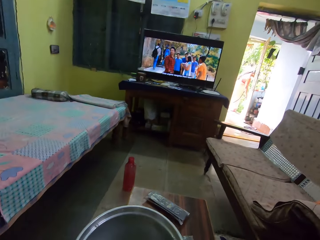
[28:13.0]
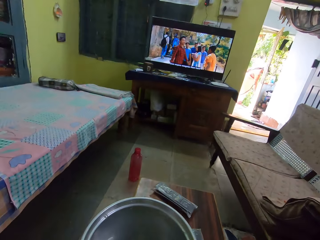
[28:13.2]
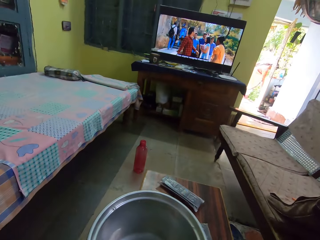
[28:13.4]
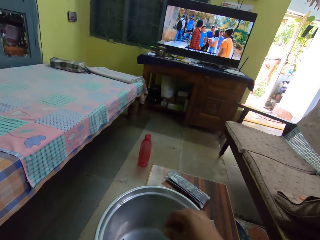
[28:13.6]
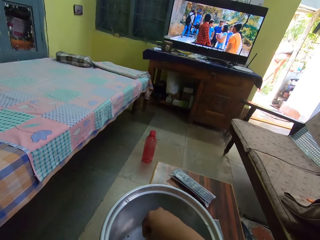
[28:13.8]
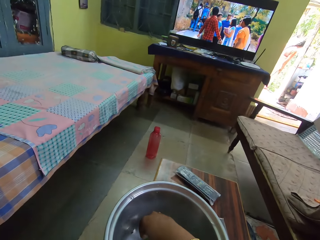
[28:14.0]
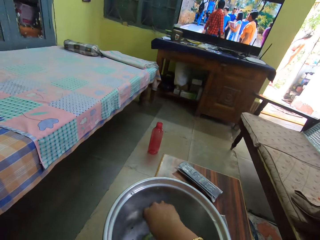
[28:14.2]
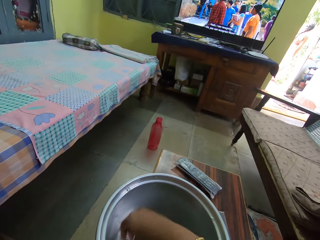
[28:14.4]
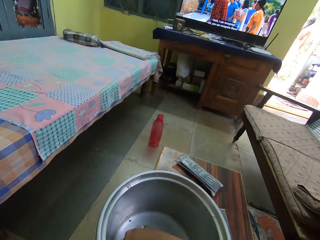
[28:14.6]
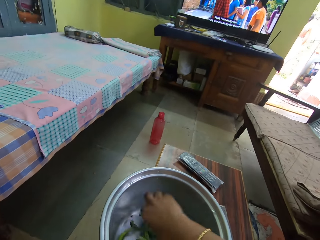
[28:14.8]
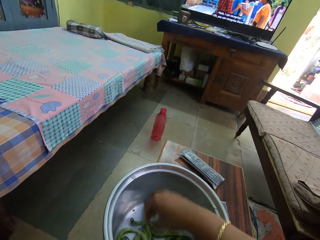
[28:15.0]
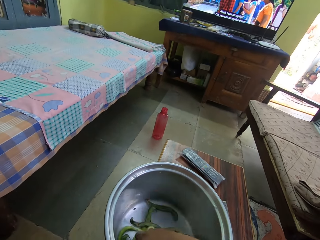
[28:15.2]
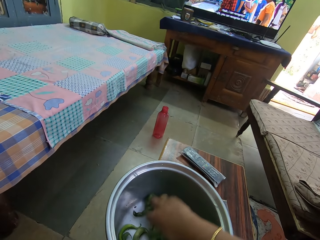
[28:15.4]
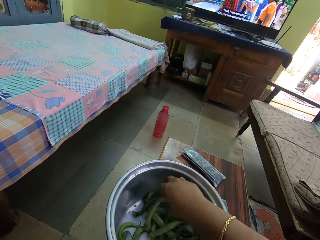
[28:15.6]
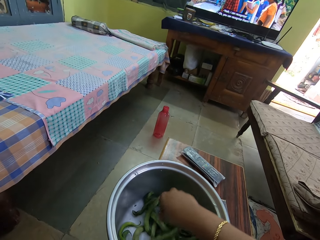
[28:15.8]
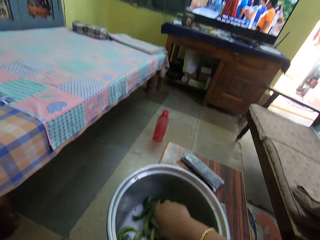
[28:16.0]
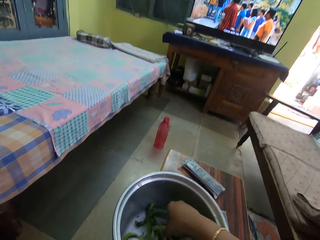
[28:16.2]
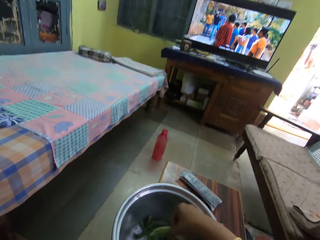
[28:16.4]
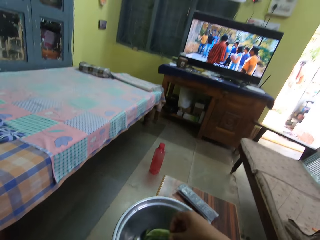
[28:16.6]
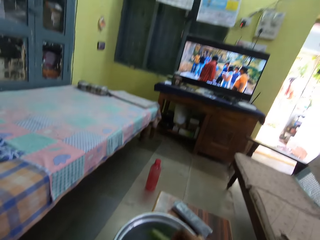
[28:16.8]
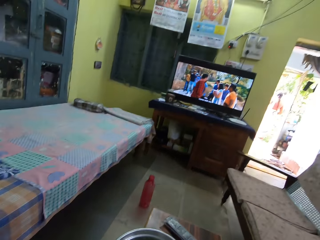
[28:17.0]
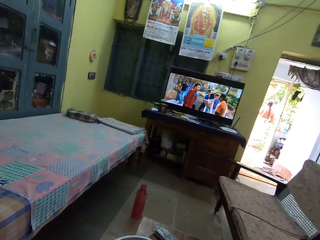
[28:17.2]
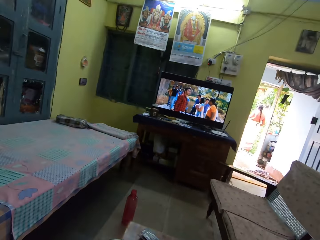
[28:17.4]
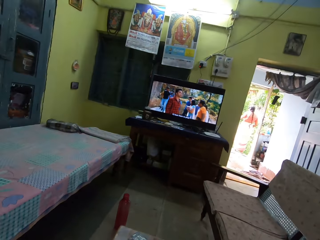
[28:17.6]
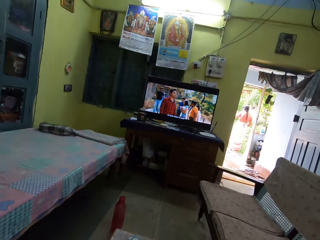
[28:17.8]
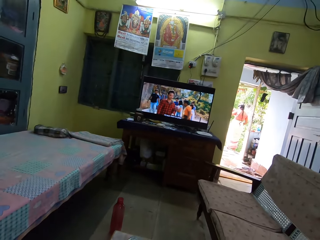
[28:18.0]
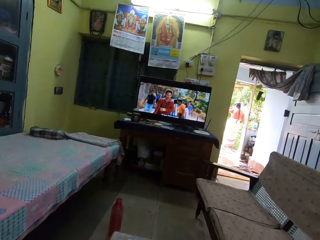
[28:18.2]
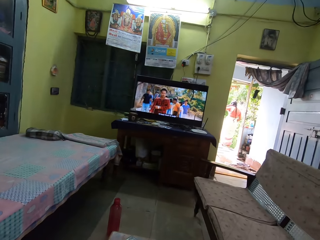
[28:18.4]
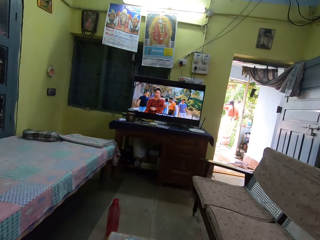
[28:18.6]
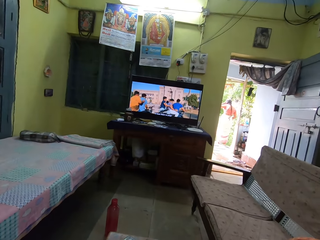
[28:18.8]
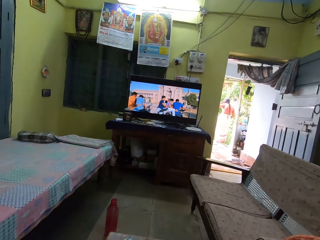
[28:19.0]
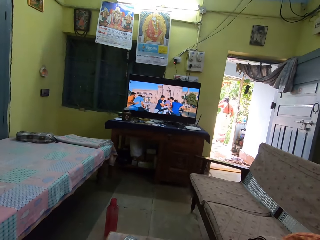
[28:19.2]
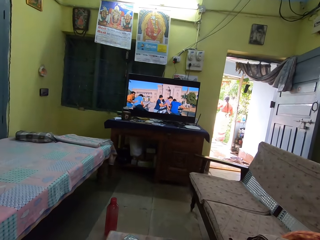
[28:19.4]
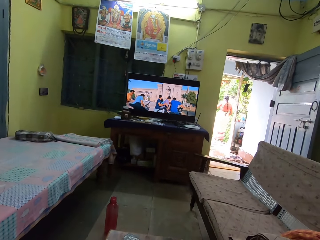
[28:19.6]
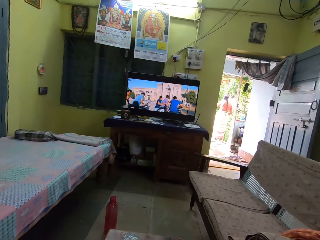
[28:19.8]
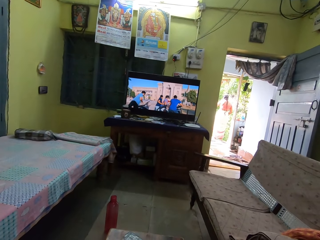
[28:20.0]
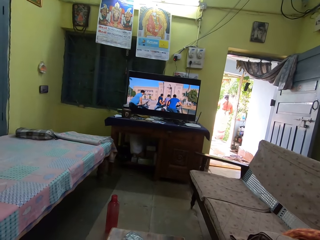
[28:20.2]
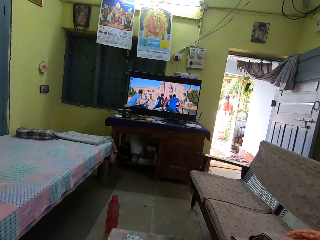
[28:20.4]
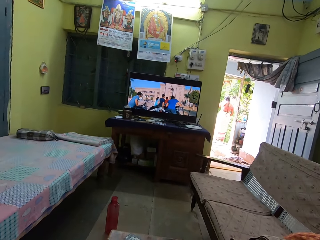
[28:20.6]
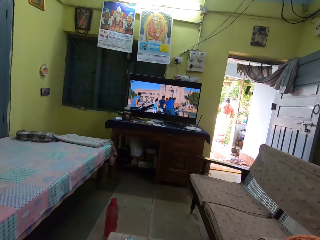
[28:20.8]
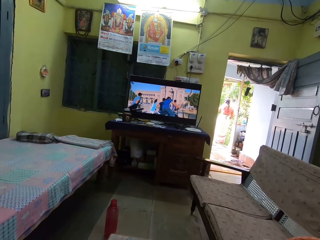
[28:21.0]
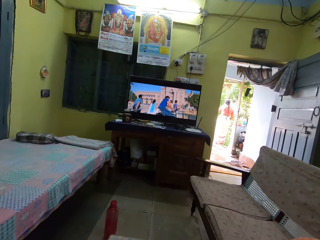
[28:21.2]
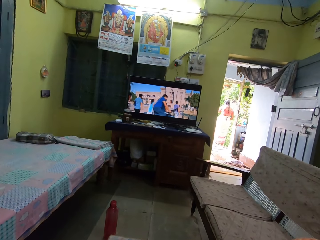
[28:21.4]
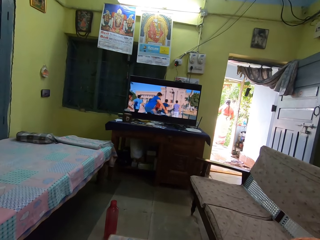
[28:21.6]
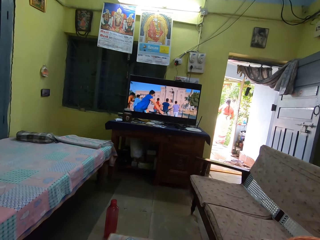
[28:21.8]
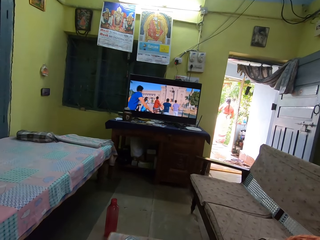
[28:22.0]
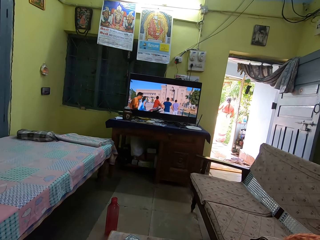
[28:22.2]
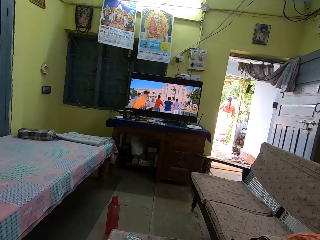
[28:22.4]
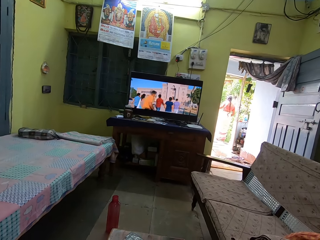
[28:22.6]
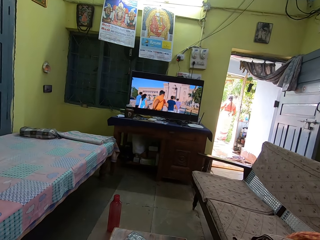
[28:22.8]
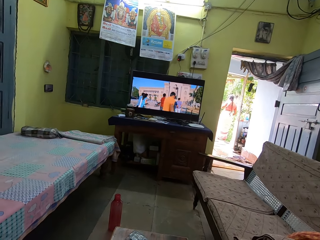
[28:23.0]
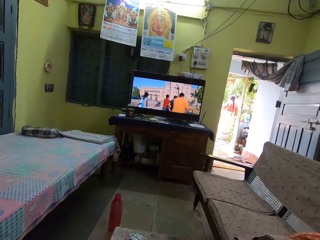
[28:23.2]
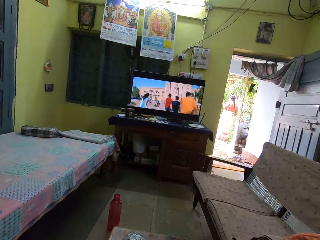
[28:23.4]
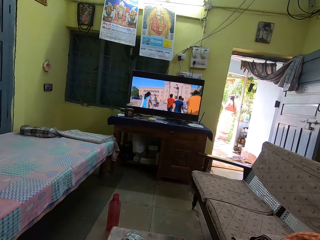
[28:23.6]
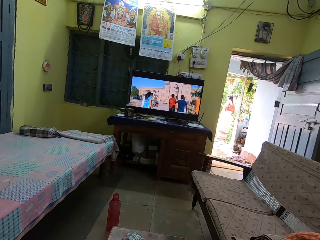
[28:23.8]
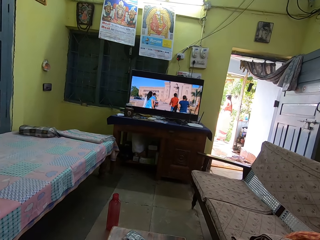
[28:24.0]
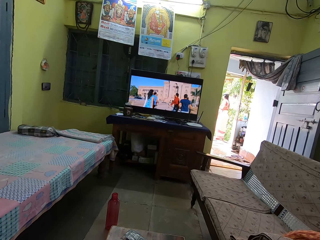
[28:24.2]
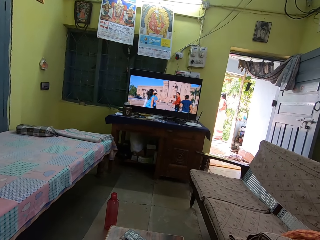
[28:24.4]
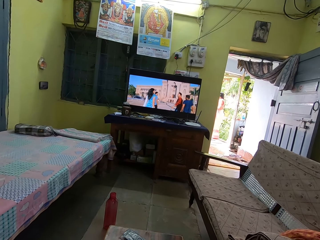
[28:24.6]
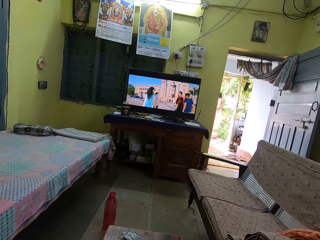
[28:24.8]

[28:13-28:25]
The camera wearer picks a bean pod. They look around.

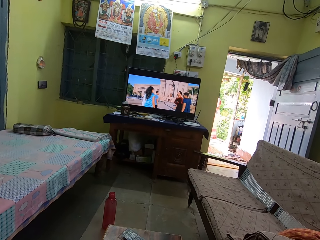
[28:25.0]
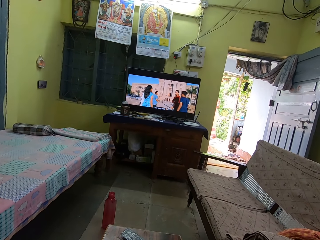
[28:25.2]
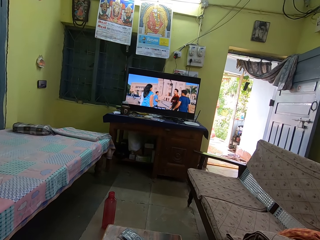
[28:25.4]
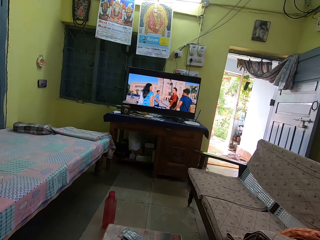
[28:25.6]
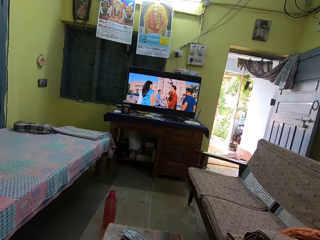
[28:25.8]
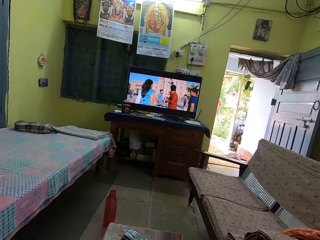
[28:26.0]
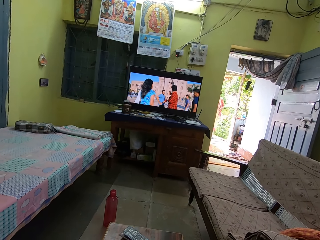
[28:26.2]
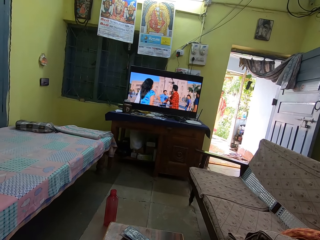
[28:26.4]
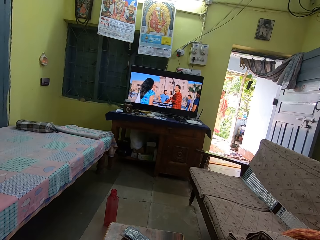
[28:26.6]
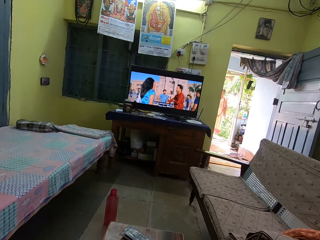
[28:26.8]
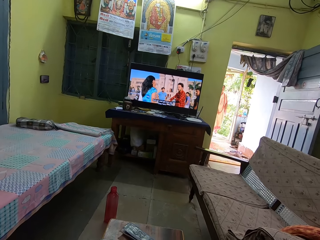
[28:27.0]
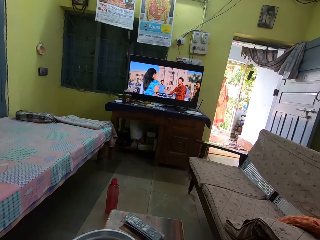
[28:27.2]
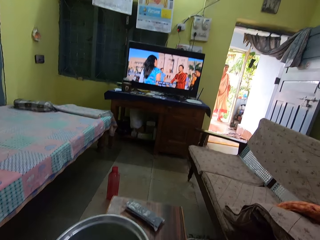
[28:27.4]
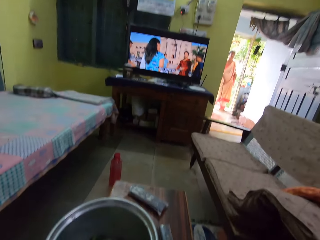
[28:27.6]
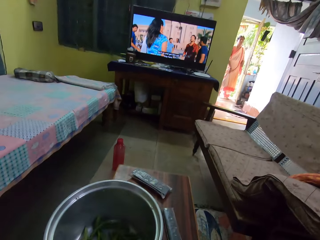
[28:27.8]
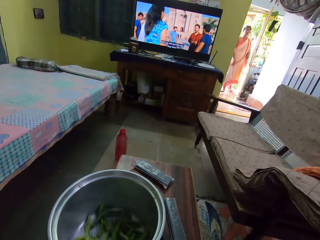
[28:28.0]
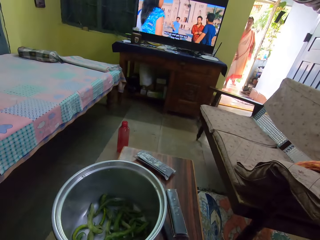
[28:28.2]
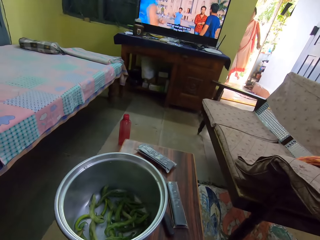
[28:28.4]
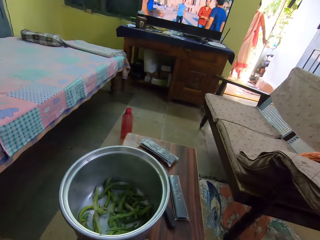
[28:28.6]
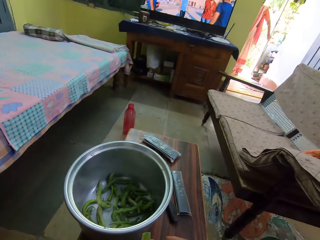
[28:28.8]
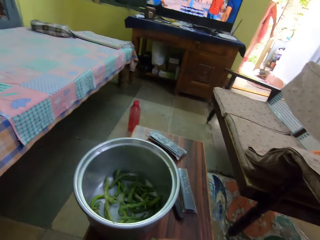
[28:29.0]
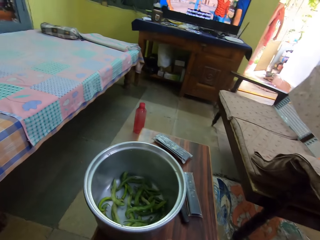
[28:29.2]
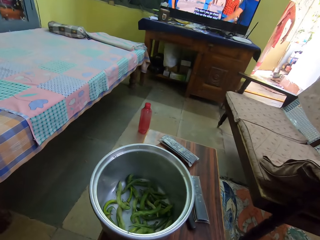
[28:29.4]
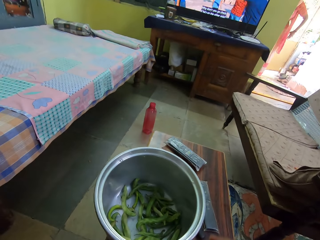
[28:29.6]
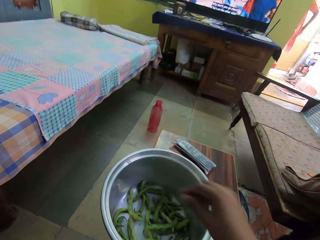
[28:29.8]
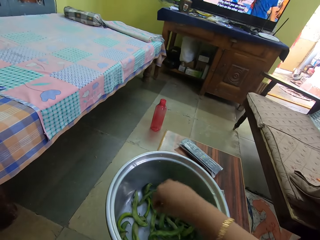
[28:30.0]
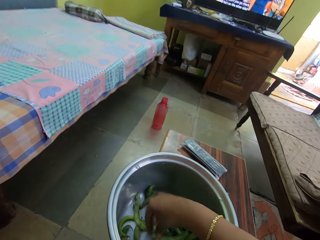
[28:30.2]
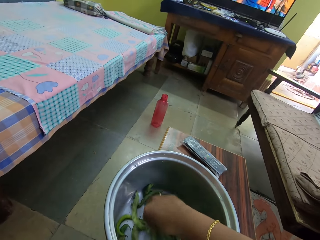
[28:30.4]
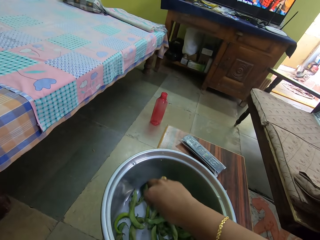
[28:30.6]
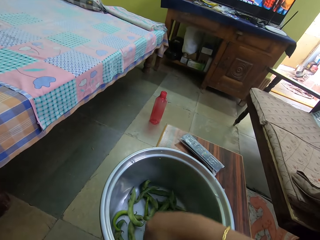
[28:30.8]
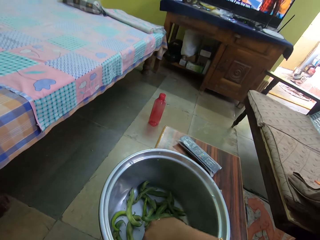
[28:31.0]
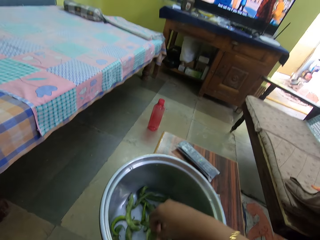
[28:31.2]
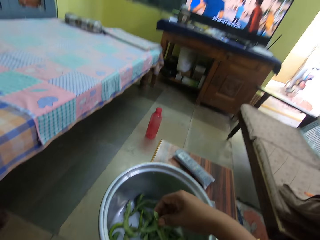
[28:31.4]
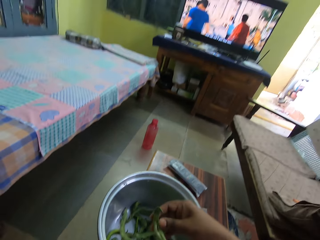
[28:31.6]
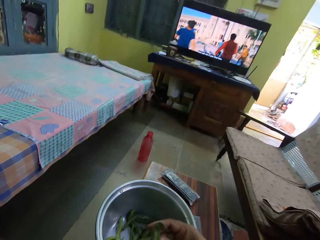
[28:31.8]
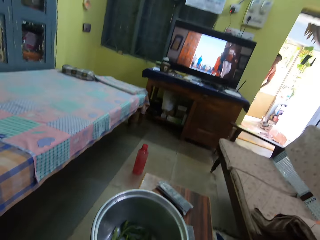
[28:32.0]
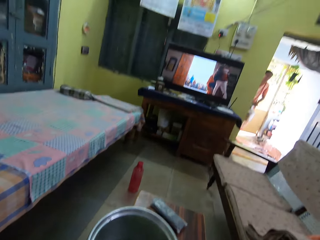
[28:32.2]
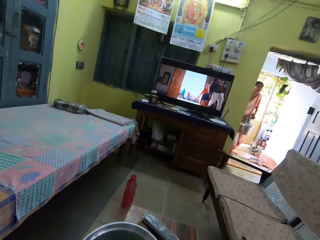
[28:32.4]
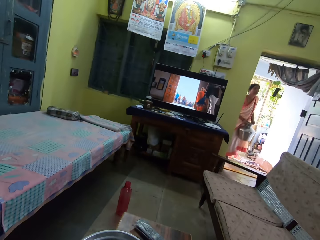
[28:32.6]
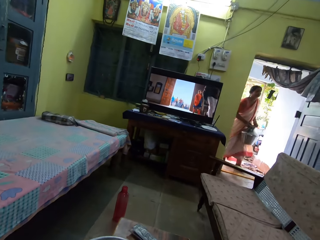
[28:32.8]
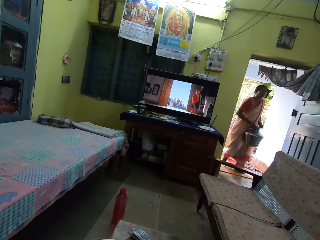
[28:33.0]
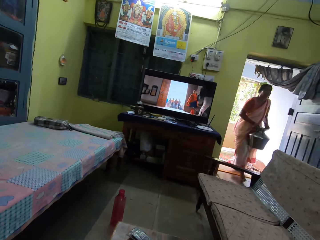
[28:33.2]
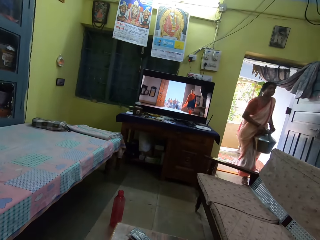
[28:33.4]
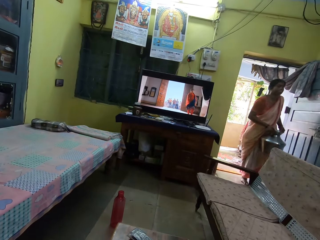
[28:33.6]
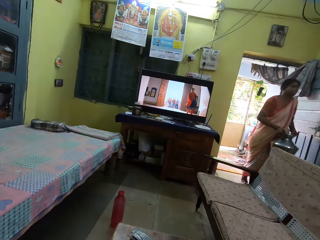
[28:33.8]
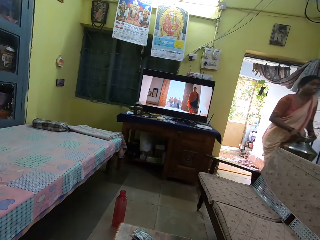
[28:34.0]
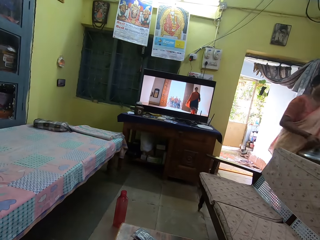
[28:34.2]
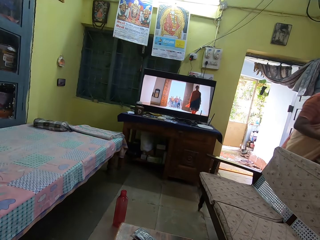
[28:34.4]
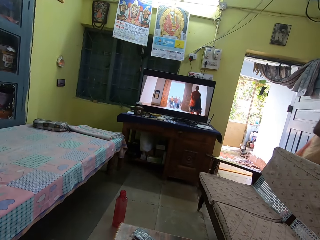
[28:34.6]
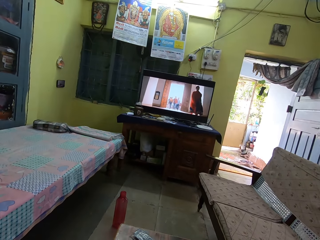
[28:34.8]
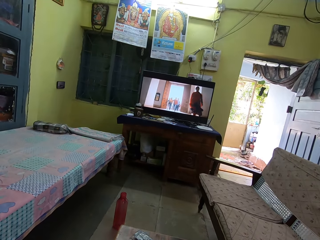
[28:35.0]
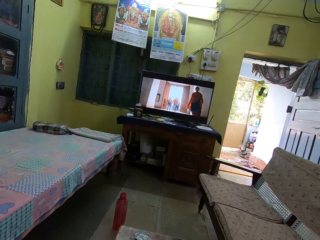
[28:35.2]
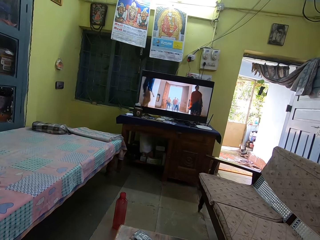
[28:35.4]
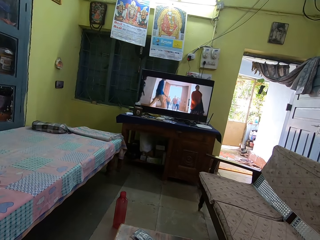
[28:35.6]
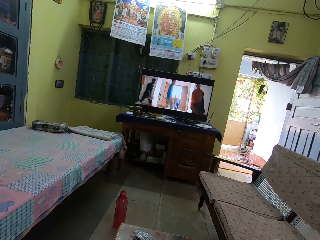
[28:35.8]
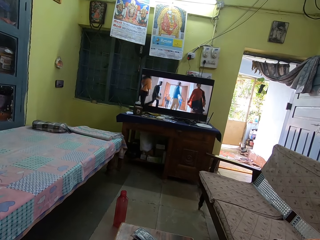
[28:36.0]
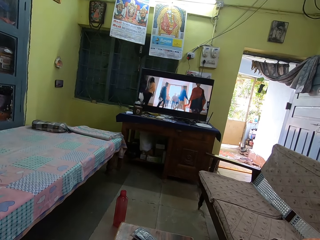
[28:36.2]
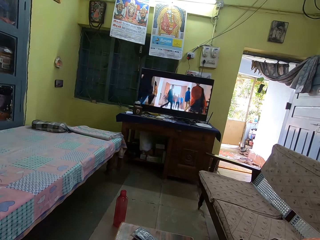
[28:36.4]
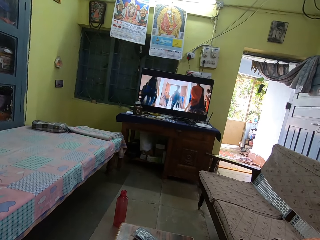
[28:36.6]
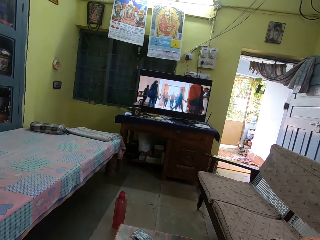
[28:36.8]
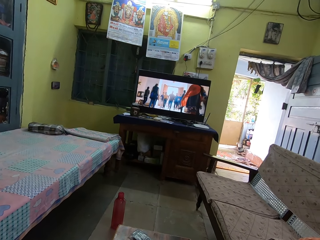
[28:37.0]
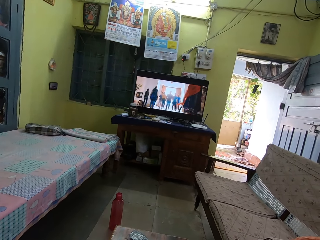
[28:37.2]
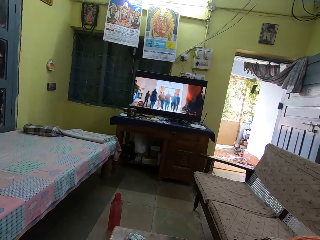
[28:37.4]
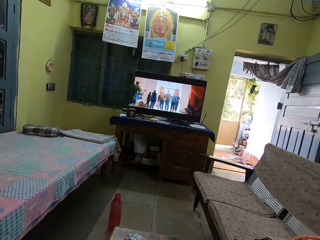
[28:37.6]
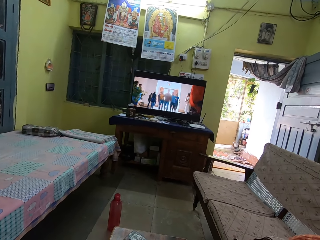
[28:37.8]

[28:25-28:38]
The camera wearer separates the bean pods. They pick a bean pod. They watch television. They look around.
